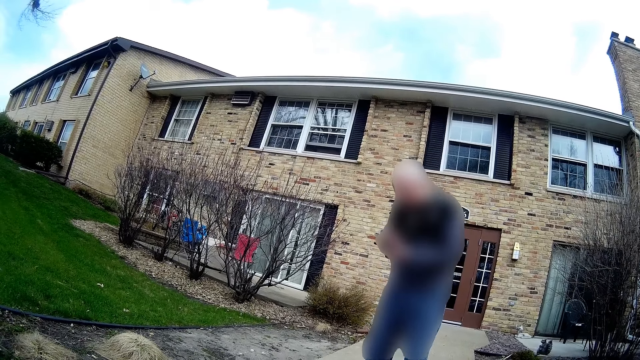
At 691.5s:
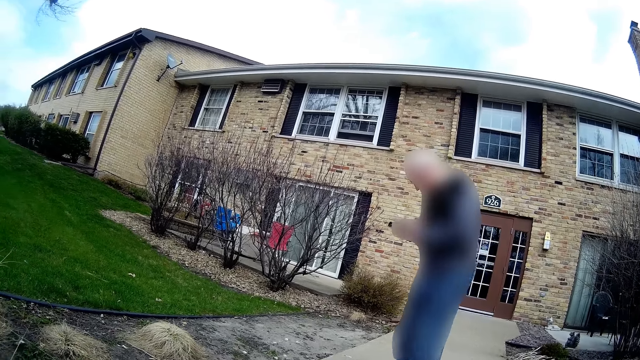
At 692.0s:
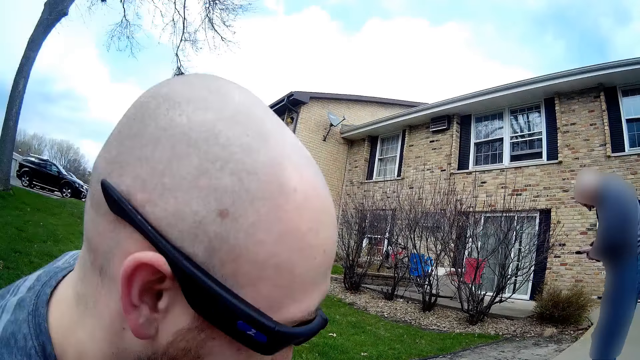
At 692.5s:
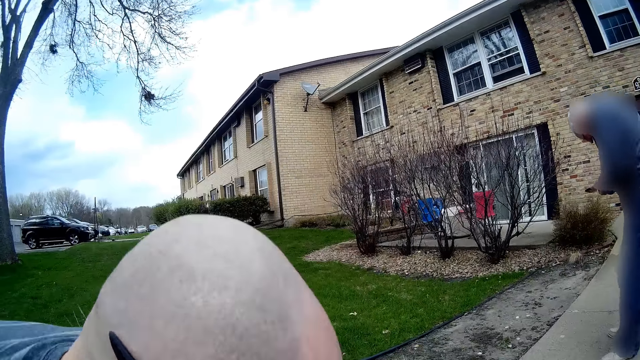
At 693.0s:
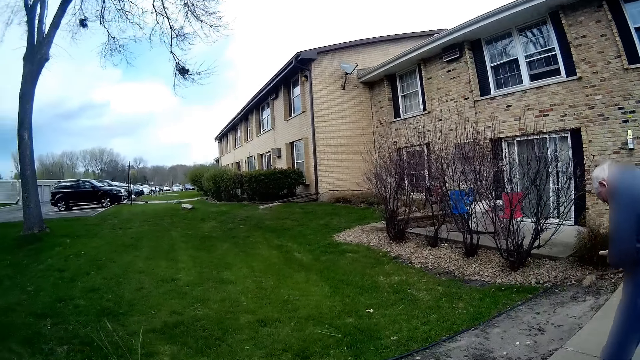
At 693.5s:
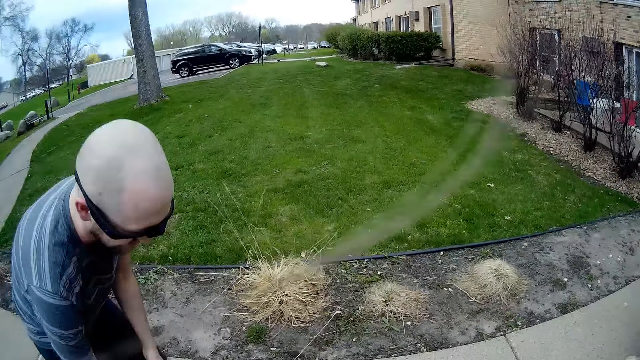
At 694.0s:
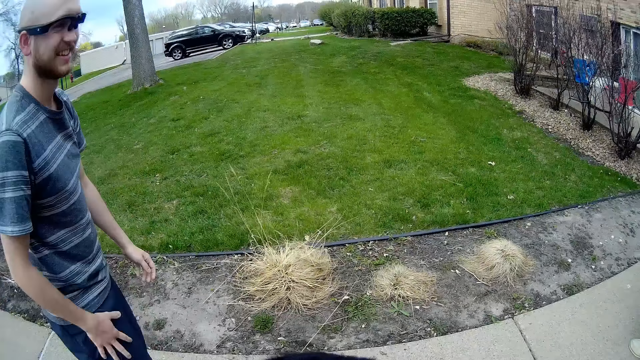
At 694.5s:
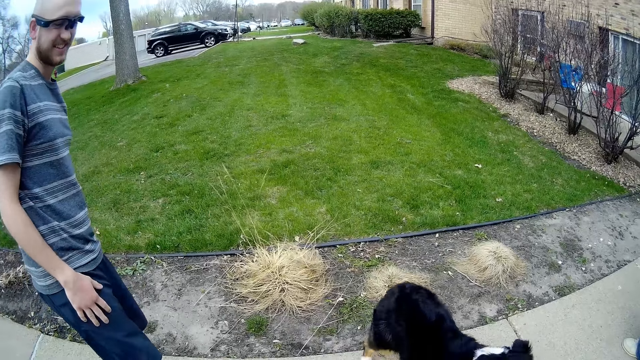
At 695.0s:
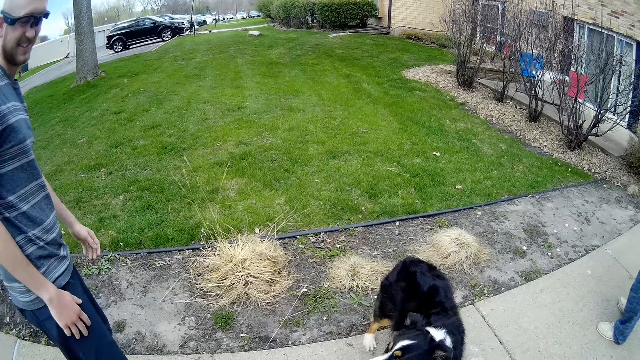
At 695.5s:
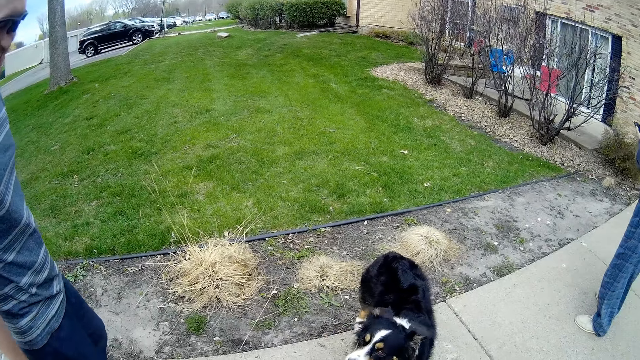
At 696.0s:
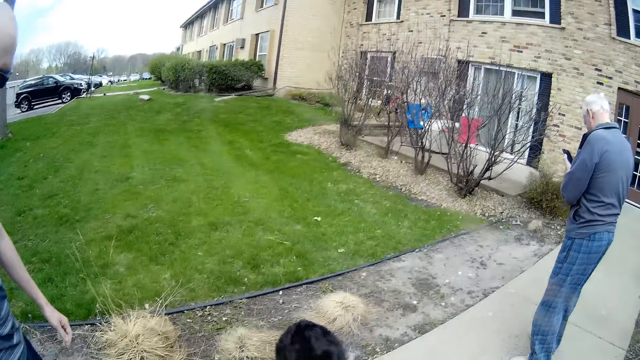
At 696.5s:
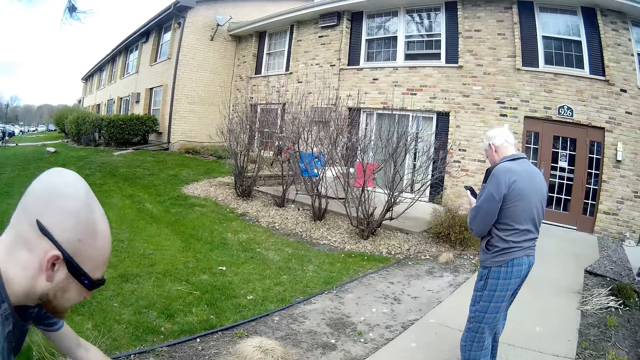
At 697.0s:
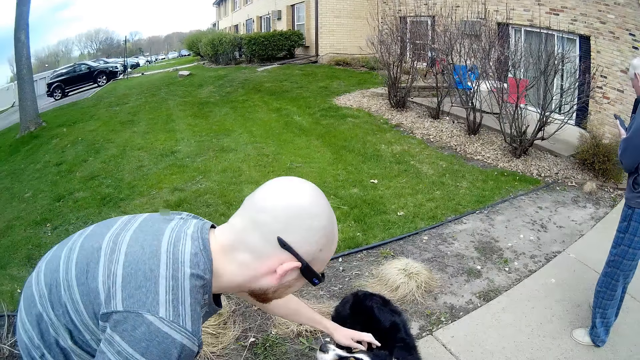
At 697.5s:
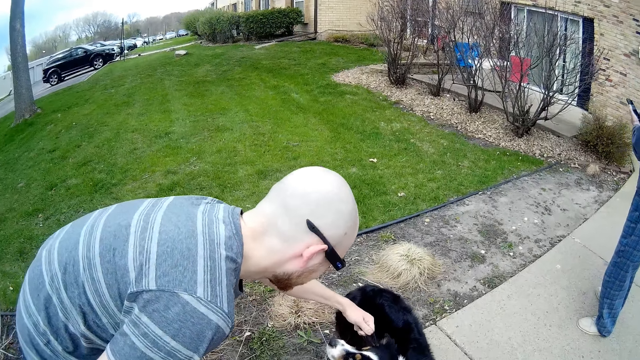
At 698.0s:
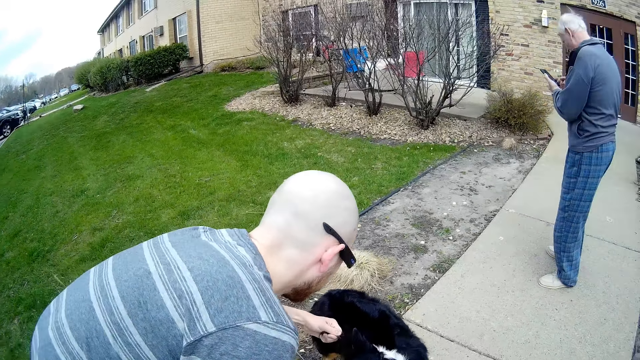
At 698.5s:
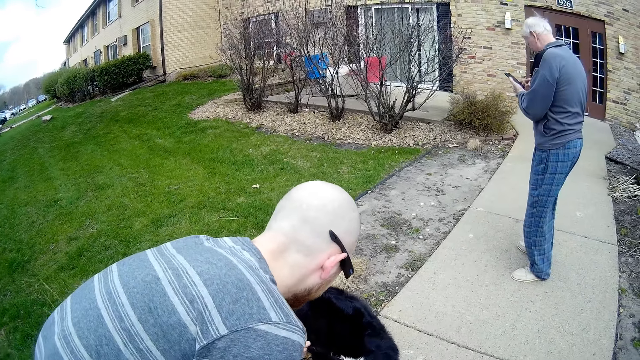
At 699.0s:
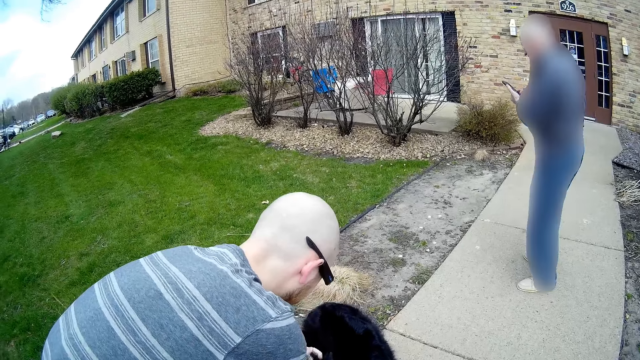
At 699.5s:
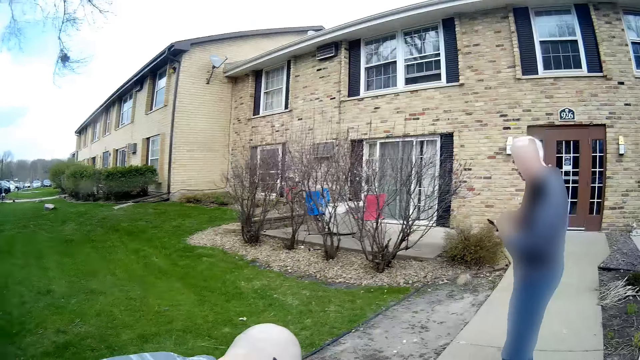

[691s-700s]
The camera wearer stands. A man touches the body of a dog with his left hand.

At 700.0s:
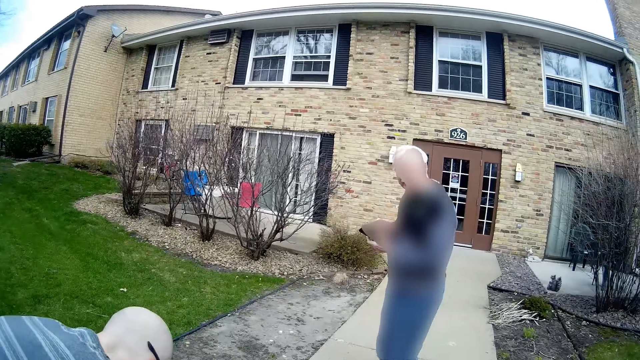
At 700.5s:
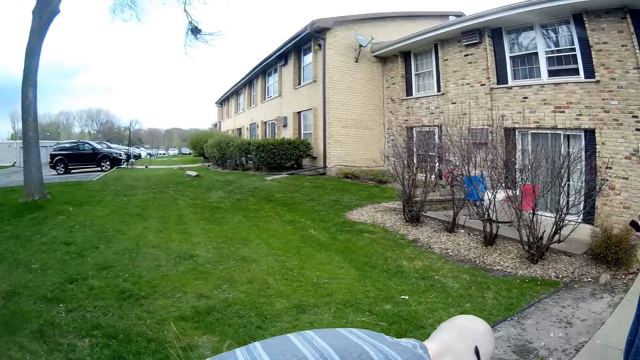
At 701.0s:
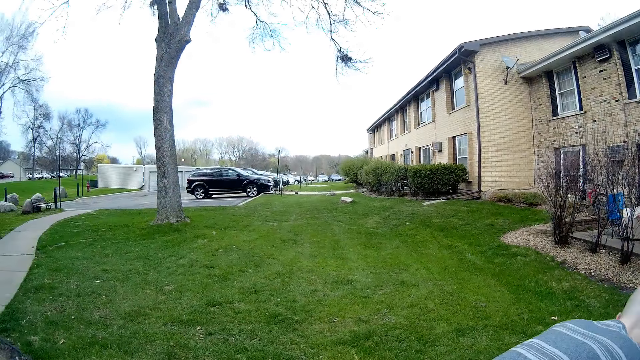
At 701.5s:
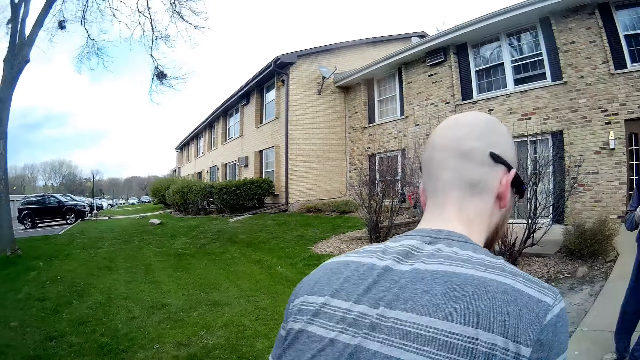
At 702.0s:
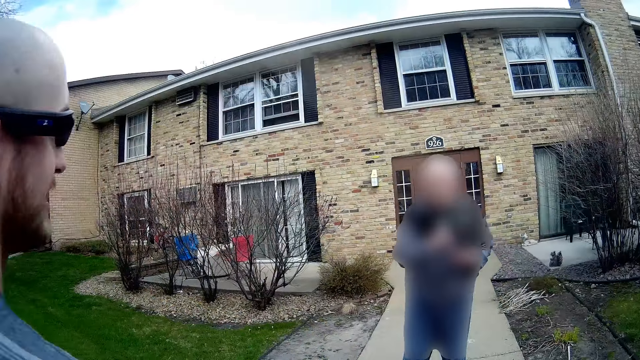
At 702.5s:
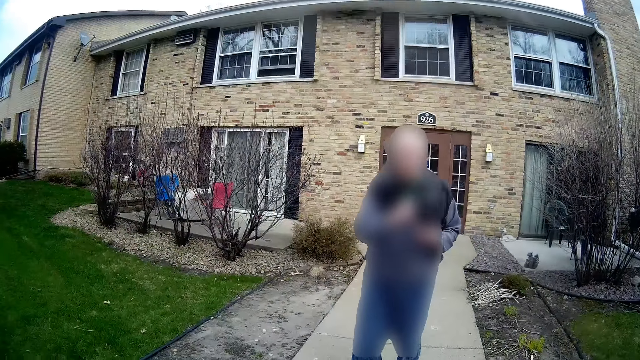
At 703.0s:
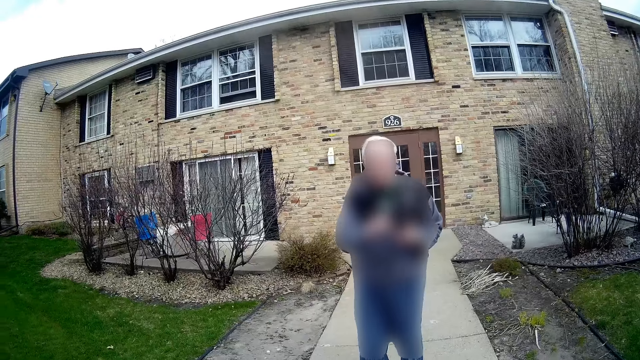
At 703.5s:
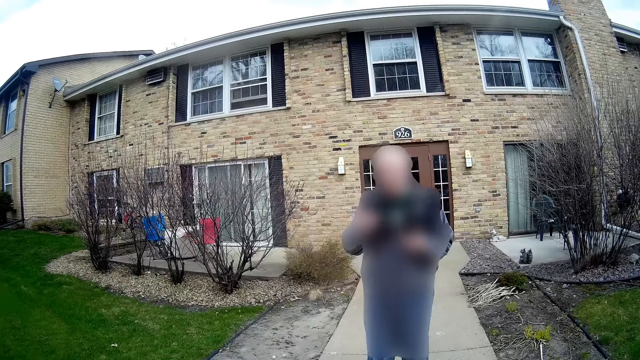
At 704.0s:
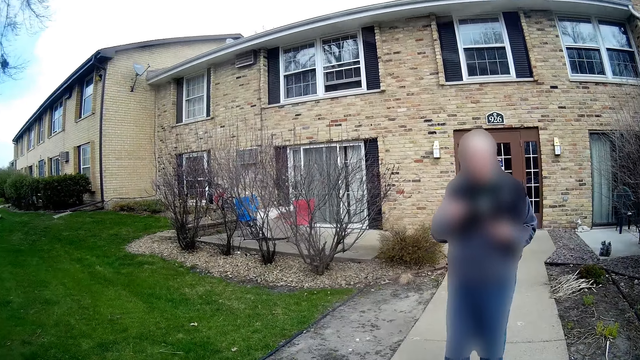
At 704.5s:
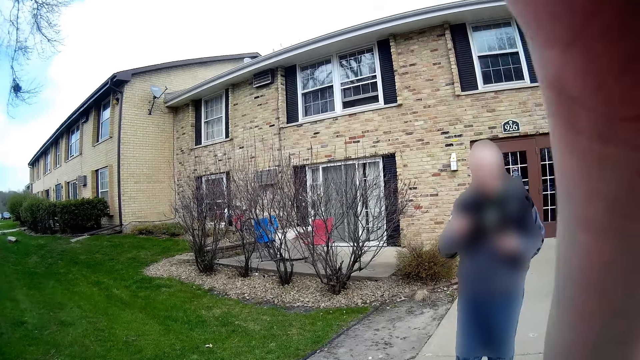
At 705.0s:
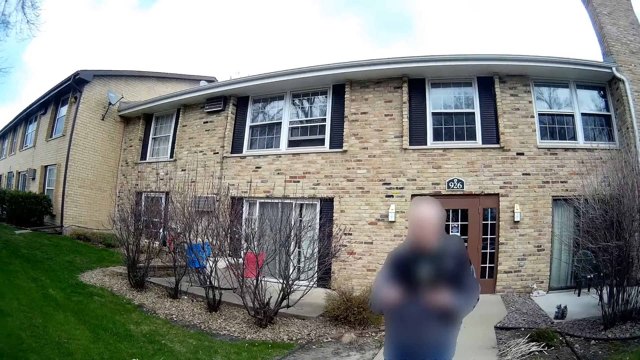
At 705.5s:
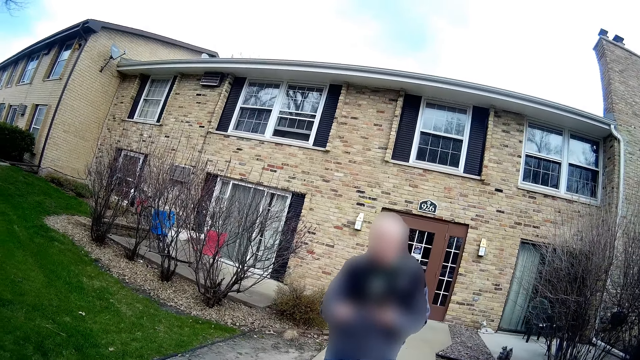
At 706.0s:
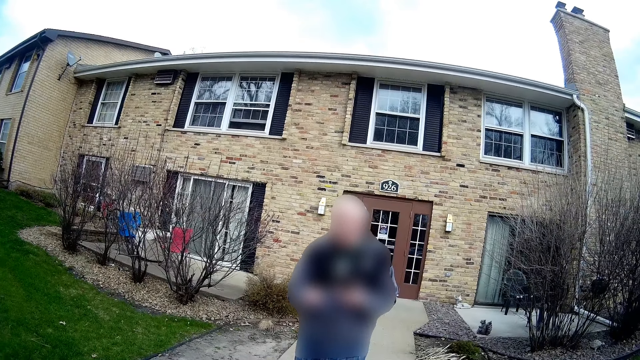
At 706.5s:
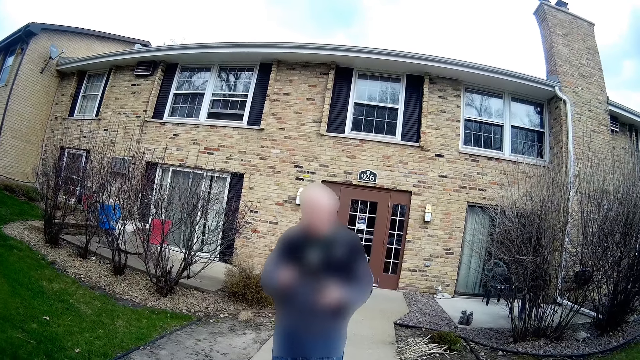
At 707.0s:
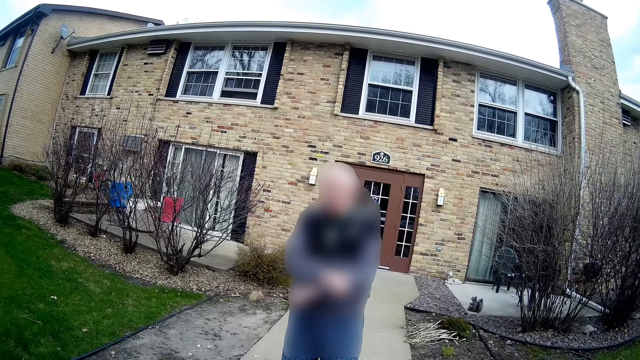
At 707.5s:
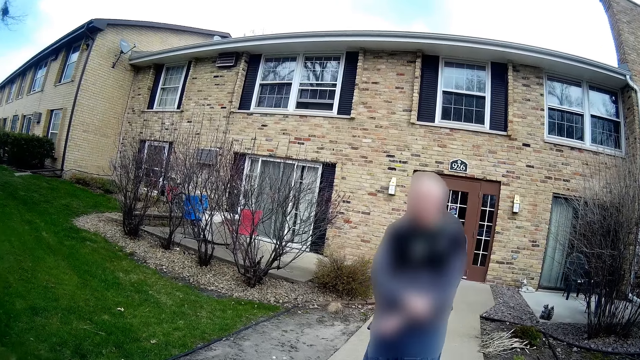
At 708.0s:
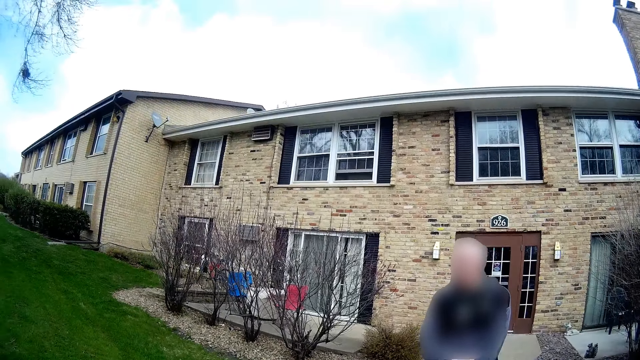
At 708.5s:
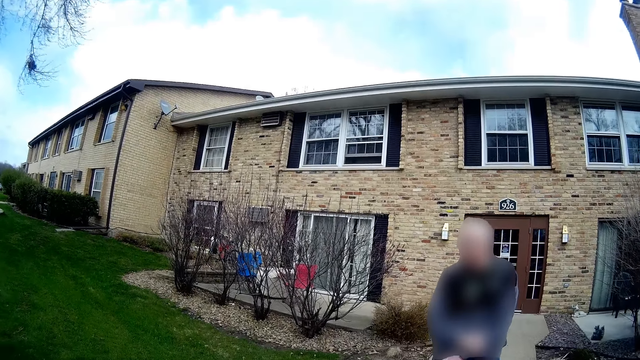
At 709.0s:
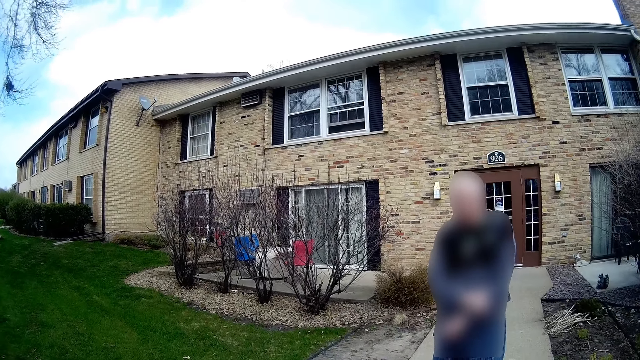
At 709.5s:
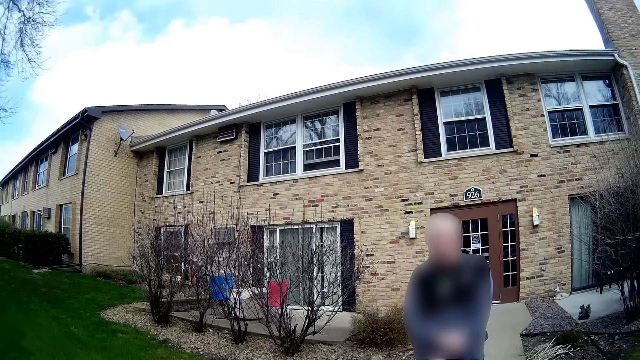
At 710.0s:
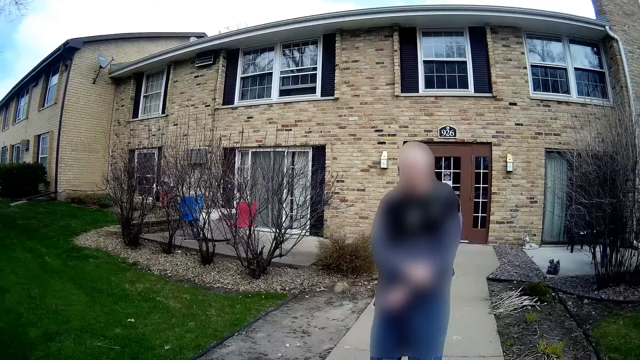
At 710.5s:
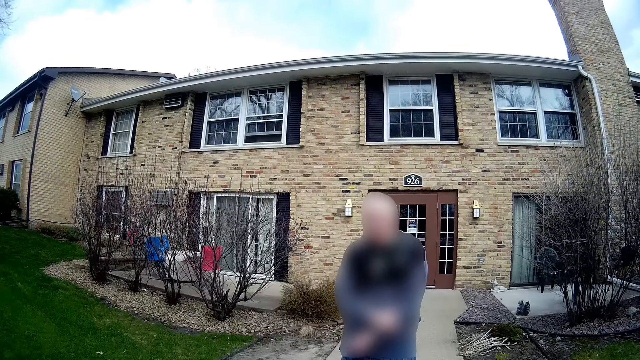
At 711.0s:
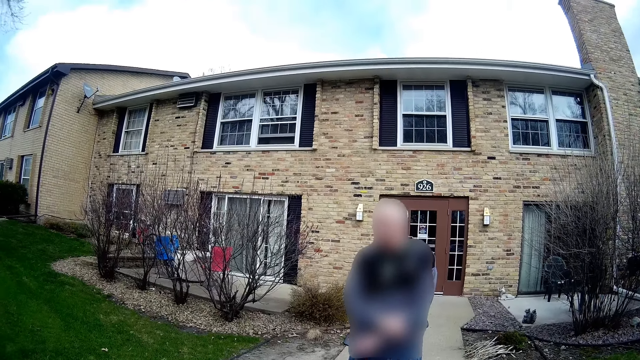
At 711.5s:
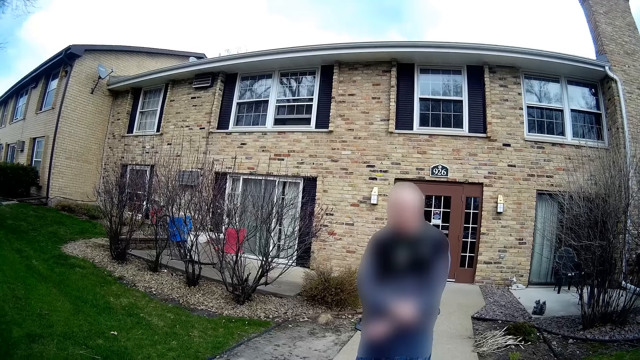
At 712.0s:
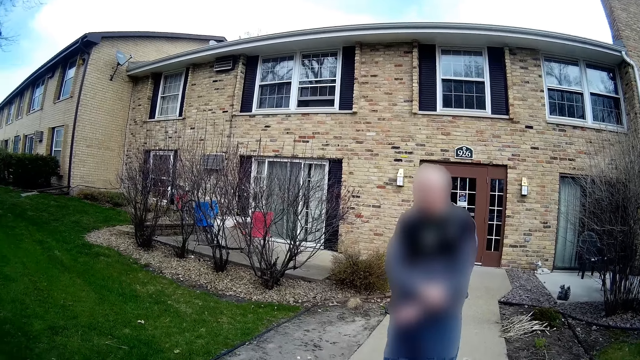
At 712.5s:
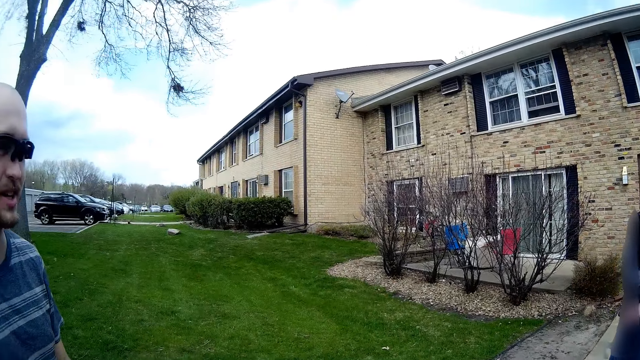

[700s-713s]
The camera wearer interacts with a man. The man interacts with another man. The camera wearer touches their hair. The first man interacts with the camera wearer and the other man. The camera wearer shakes their head.
